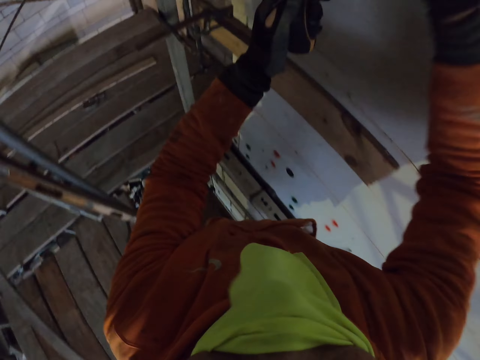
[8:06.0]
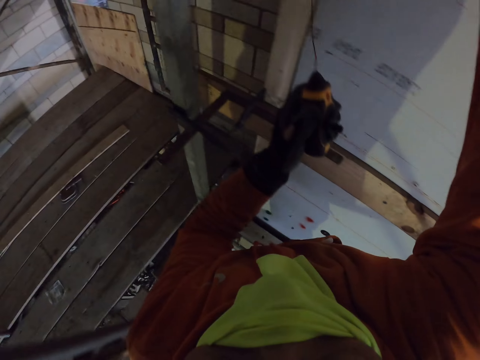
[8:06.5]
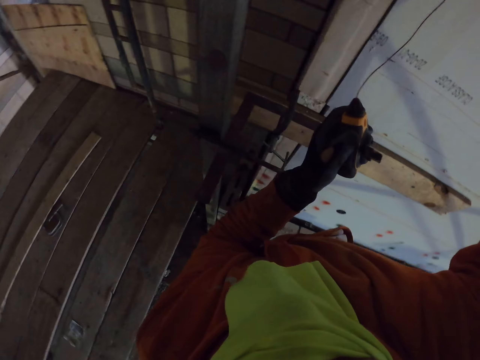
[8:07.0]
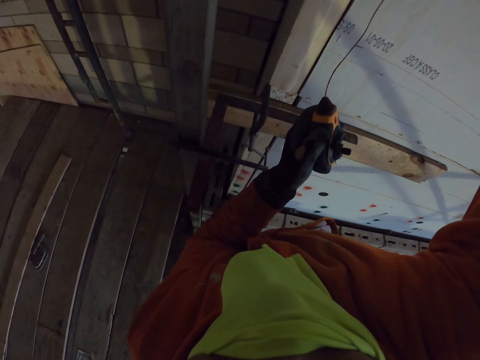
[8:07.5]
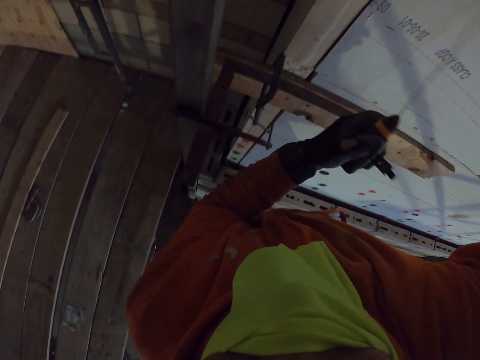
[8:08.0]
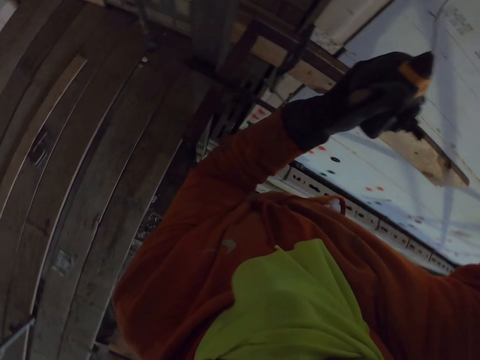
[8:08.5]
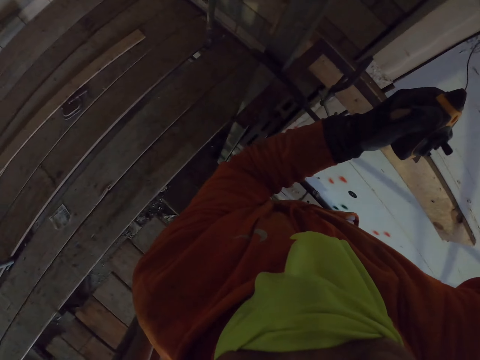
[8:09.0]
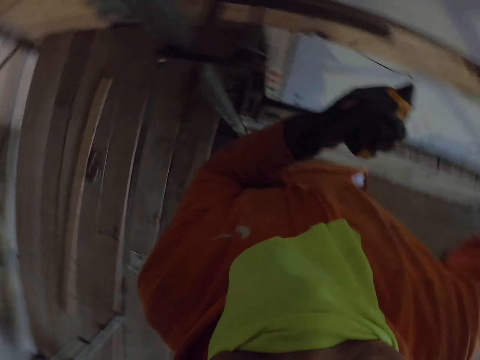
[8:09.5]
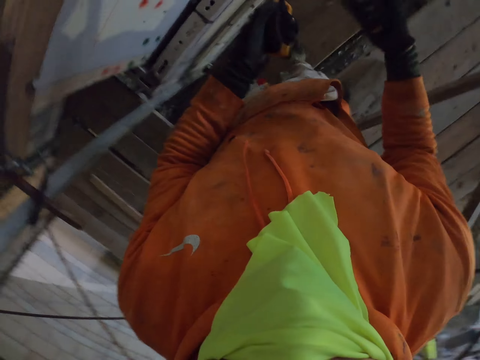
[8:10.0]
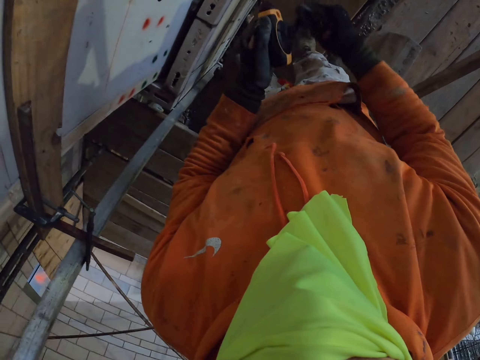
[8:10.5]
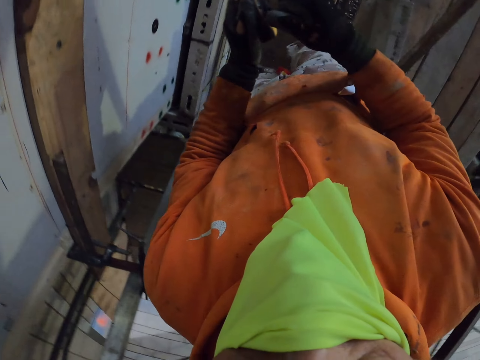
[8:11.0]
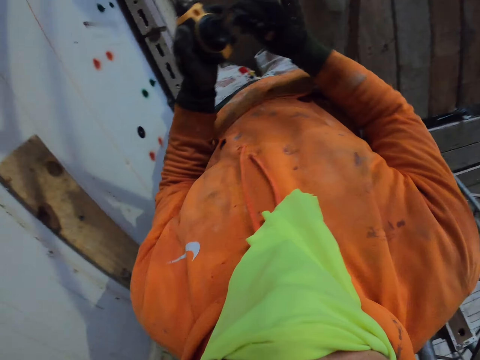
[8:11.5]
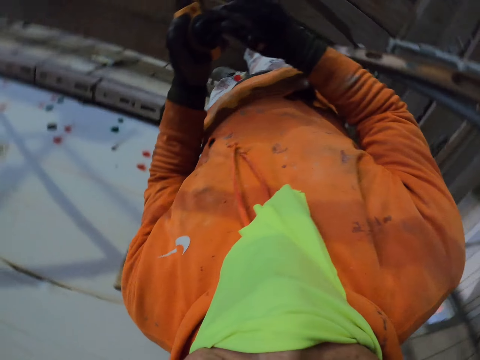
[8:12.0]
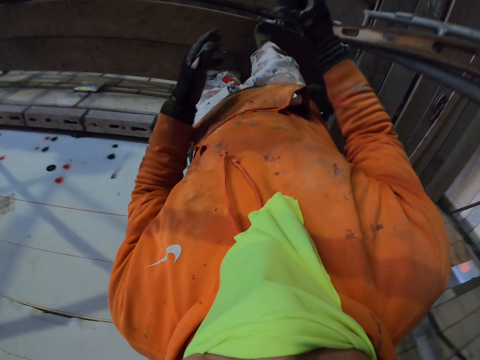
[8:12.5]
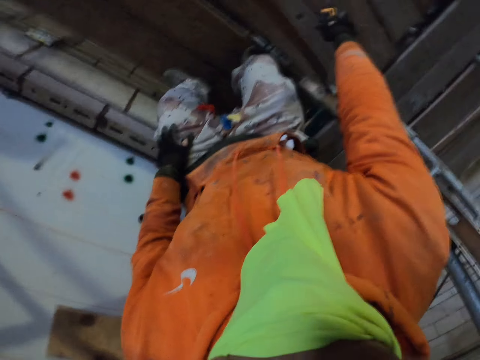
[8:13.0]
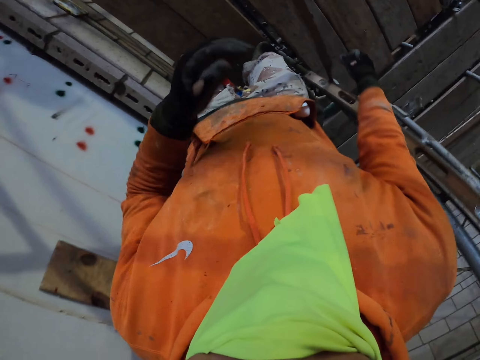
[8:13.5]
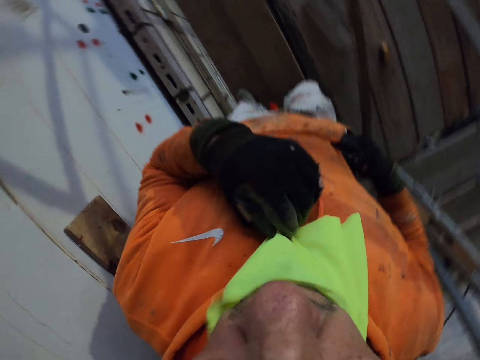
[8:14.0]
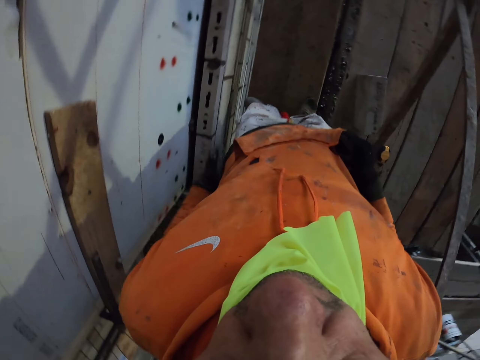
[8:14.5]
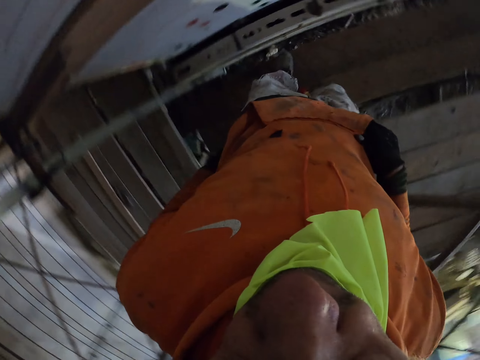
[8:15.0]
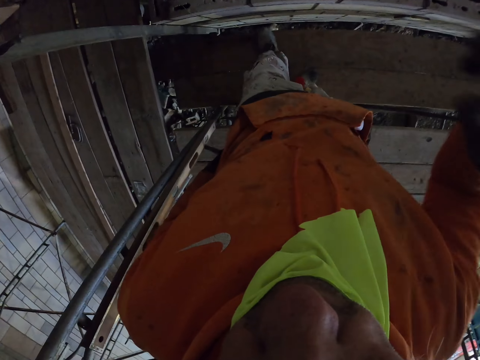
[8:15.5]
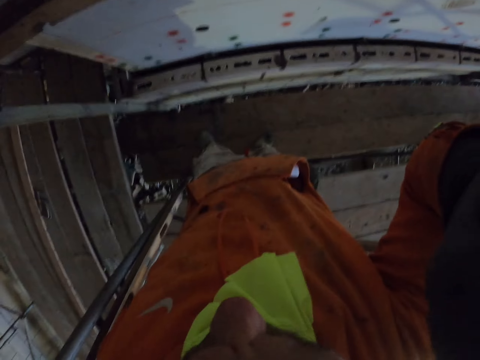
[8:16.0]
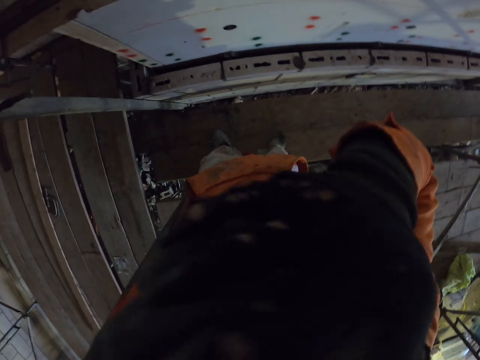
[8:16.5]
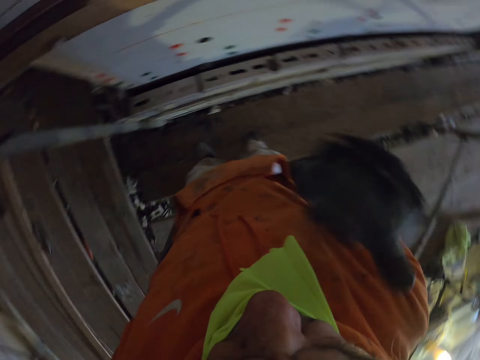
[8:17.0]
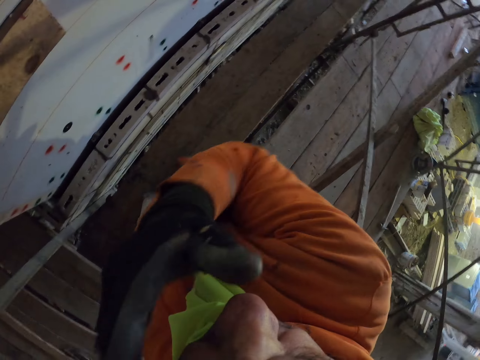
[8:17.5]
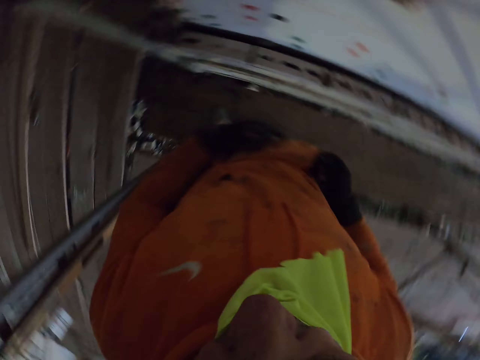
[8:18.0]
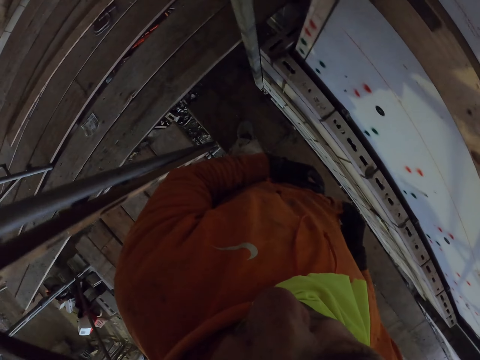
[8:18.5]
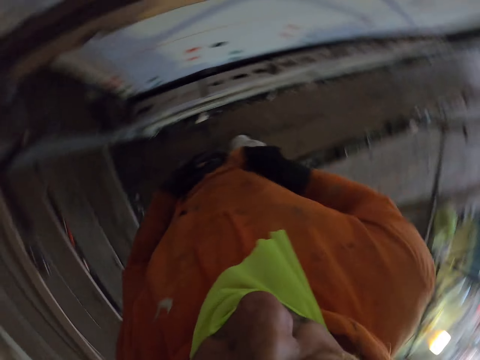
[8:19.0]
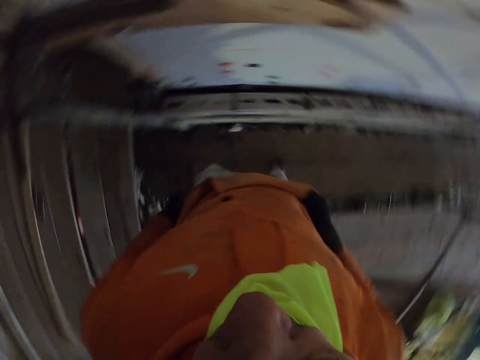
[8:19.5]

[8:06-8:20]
The camera wearer unhooks the thread on the wall. They adjust the tape measure. They operate something. They put the tape measure down on the scaffolding stand. They pull down the yellow material. They turn around the room. They touch their face.

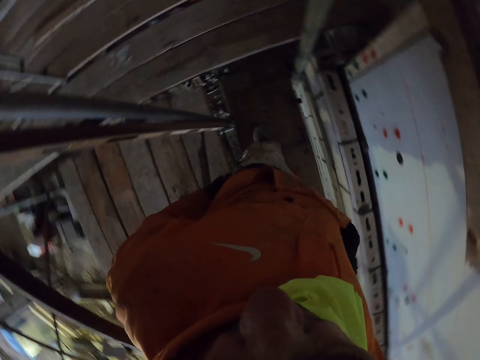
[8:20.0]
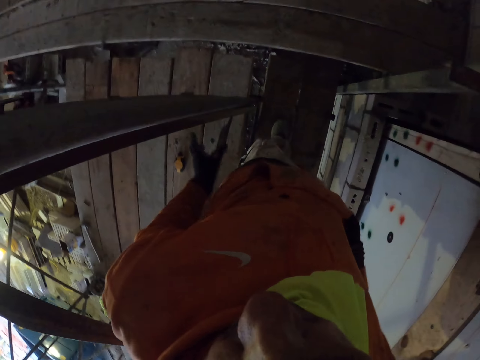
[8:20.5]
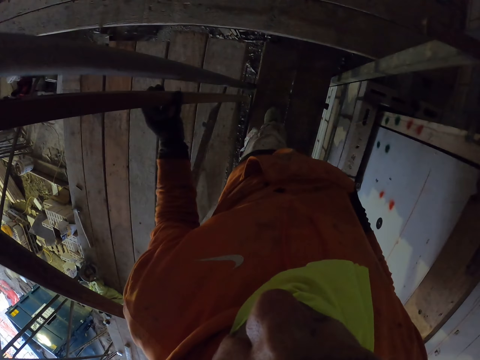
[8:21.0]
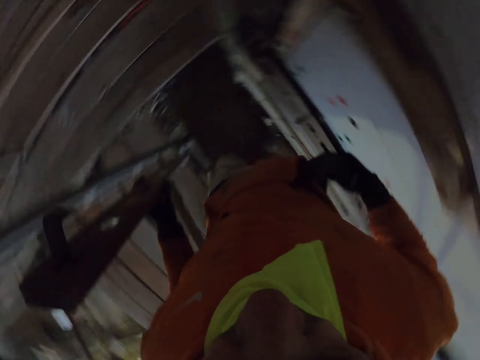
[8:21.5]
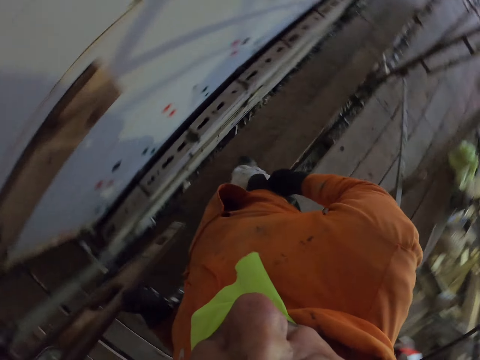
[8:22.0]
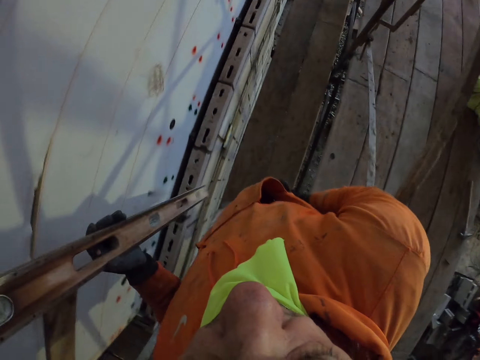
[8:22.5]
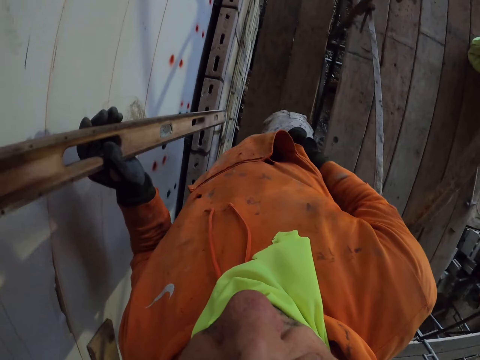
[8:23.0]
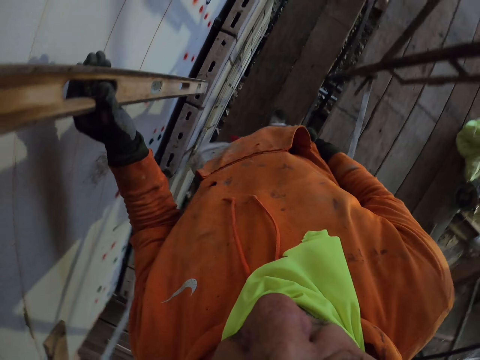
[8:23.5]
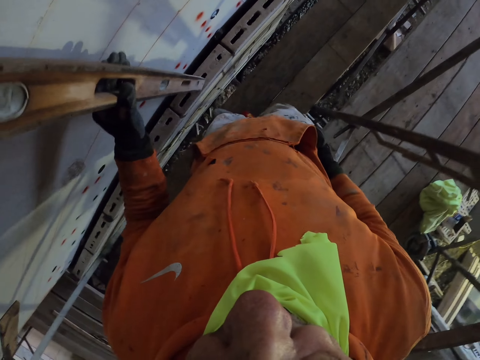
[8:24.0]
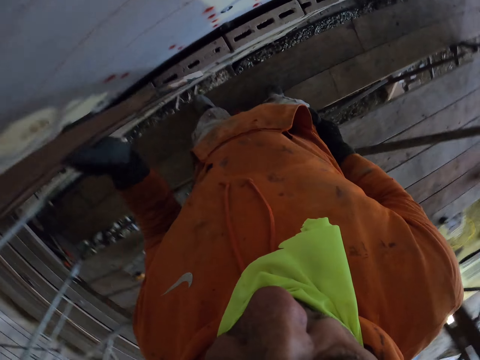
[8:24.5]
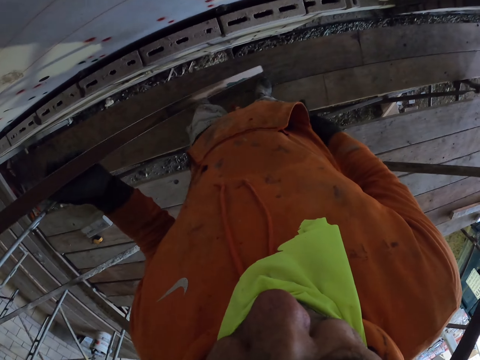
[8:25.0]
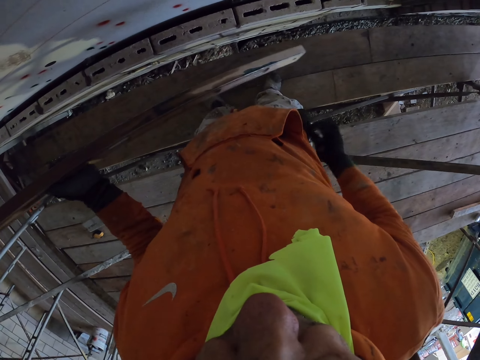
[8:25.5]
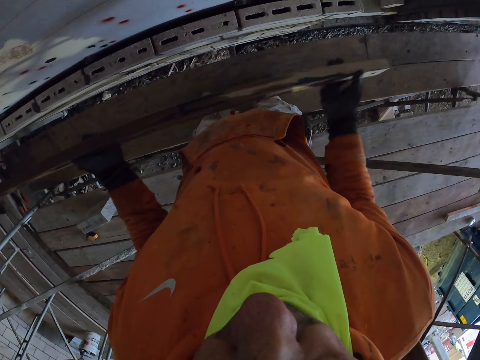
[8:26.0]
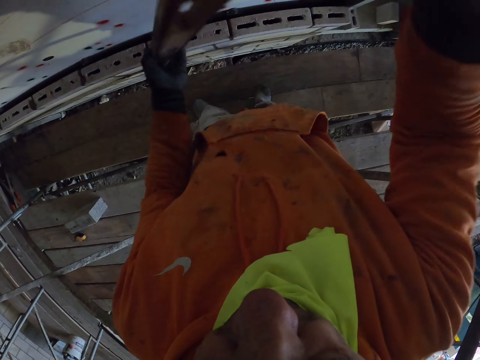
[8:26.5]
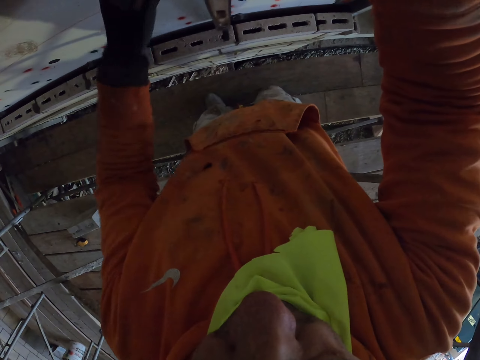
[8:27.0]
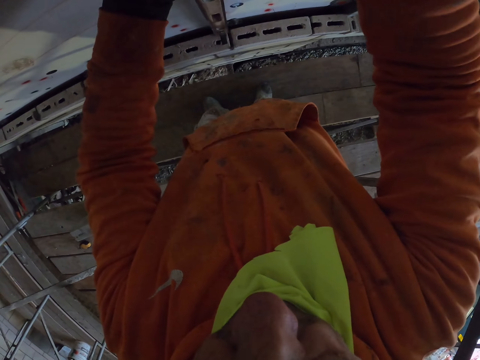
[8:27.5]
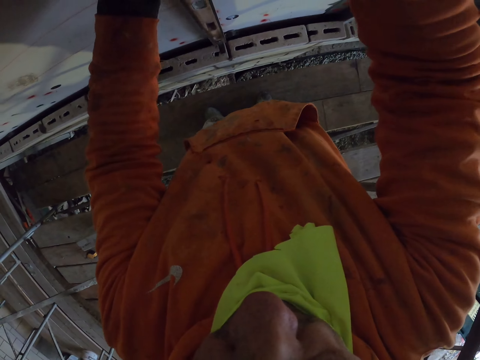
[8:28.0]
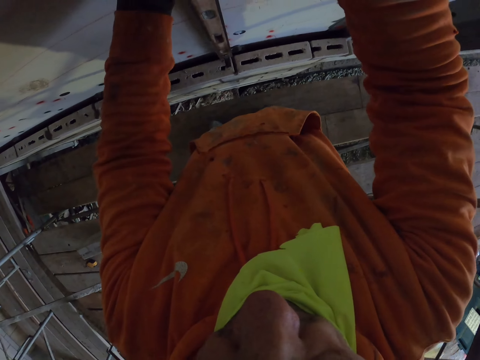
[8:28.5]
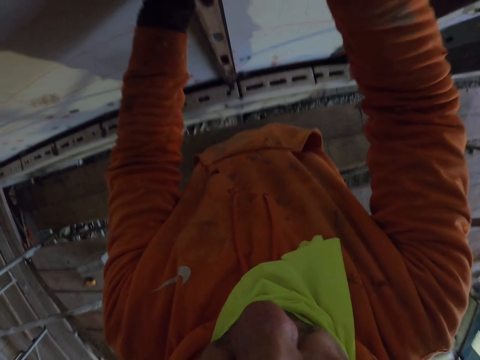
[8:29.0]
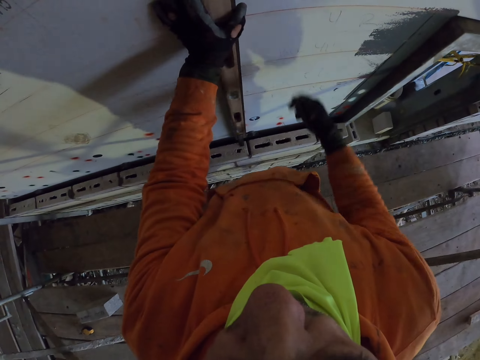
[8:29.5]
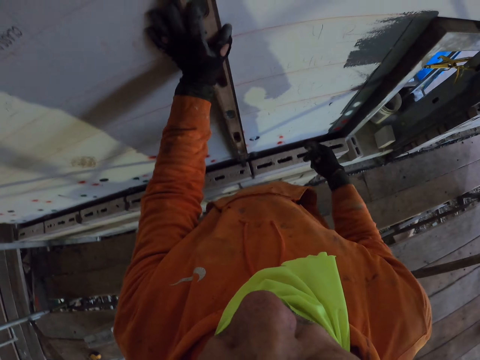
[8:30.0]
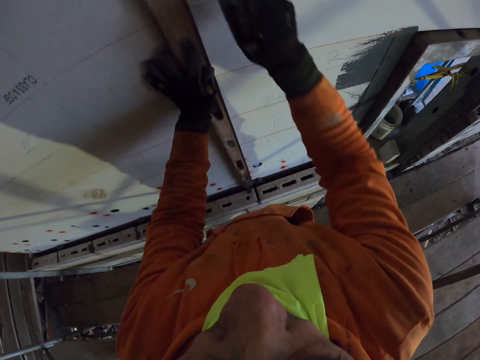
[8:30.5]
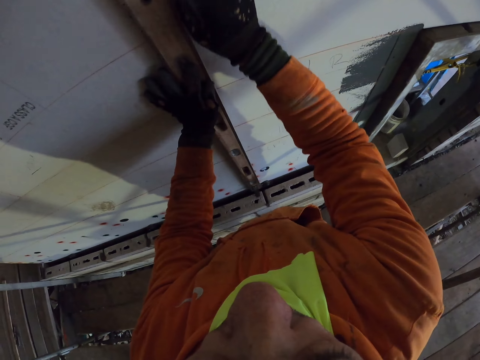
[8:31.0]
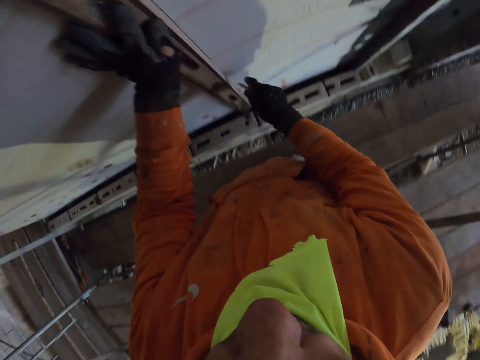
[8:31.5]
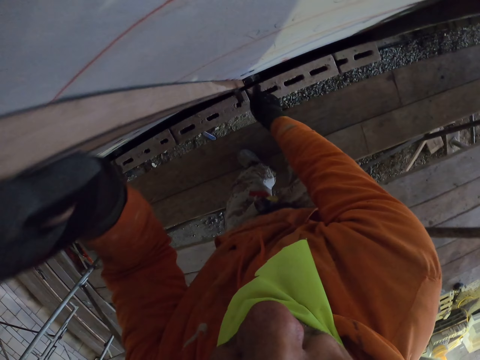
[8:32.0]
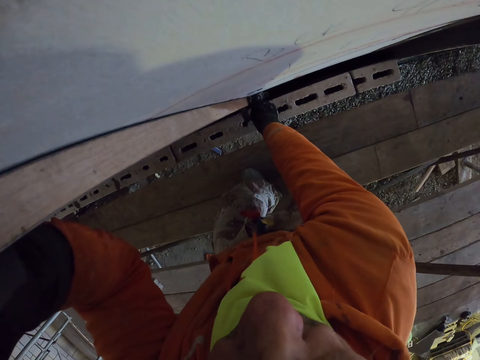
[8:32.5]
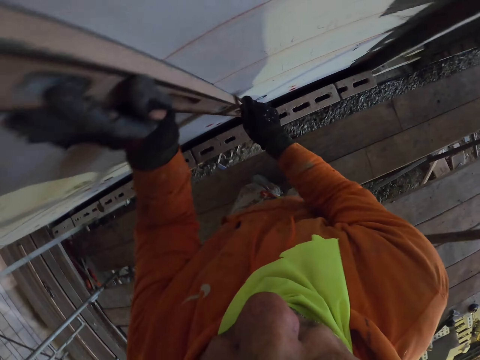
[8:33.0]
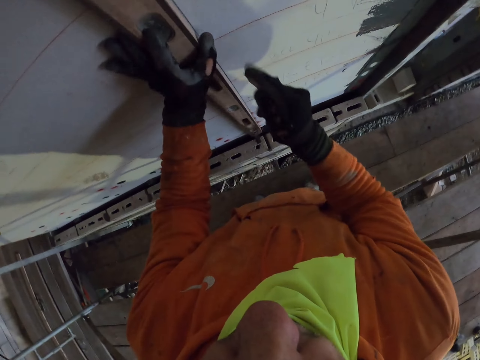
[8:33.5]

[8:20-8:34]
The camera wearer picks up the water level ruler or wooden ruler. They walk around the room. They place the water level ruler on the wall. They mark a point on the wall with a marker.
